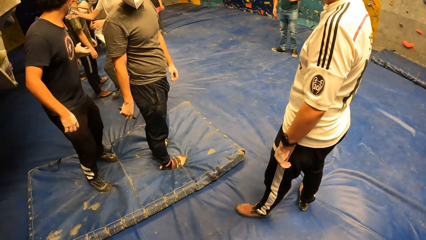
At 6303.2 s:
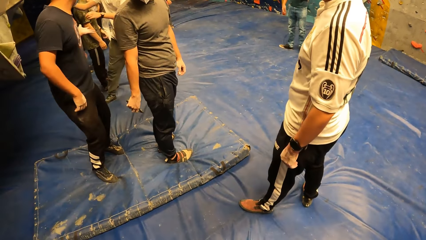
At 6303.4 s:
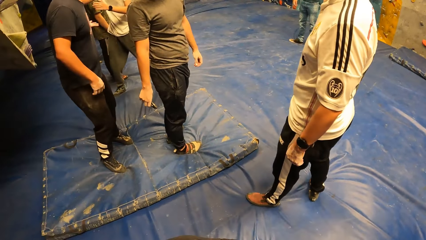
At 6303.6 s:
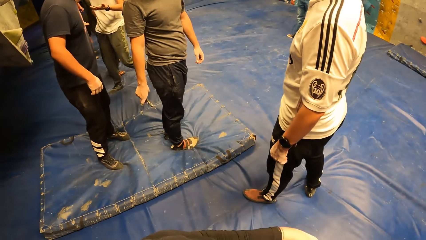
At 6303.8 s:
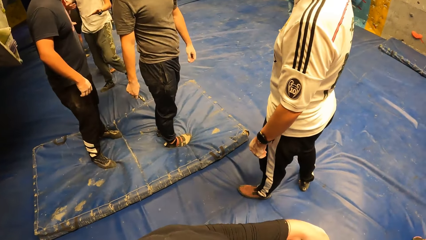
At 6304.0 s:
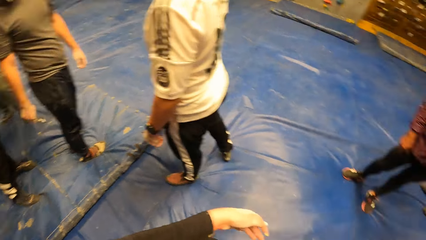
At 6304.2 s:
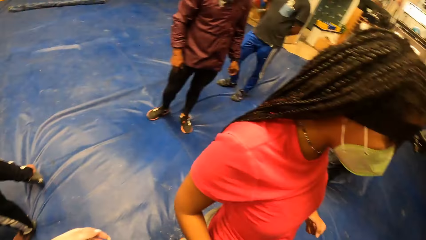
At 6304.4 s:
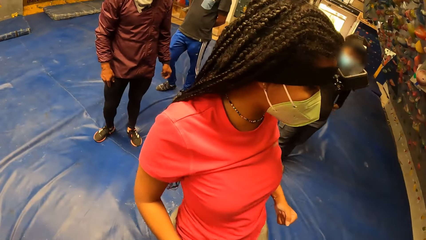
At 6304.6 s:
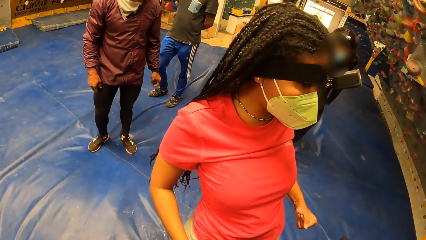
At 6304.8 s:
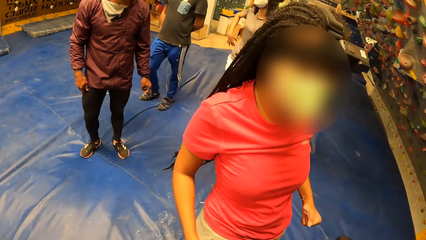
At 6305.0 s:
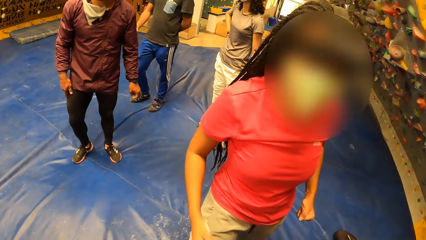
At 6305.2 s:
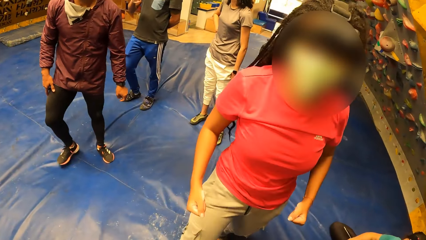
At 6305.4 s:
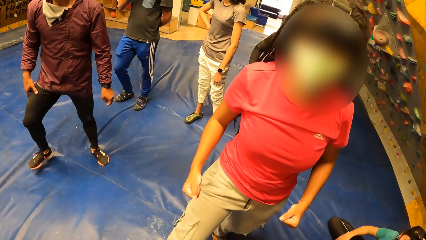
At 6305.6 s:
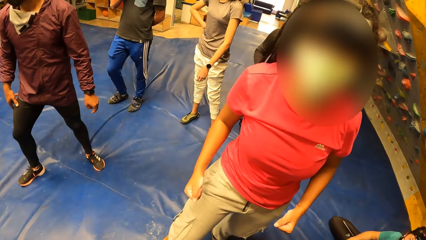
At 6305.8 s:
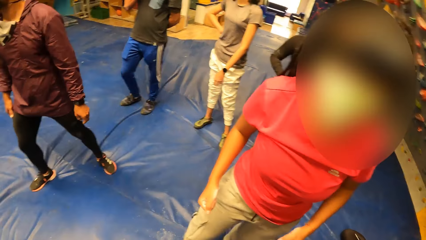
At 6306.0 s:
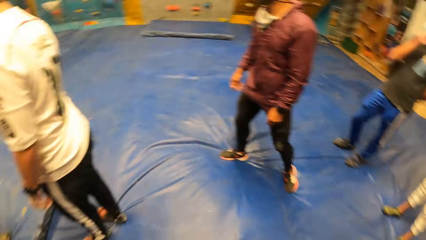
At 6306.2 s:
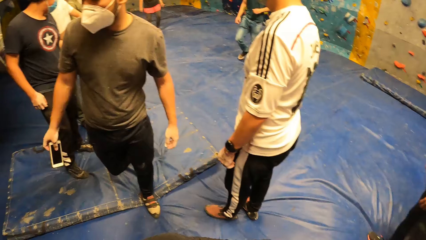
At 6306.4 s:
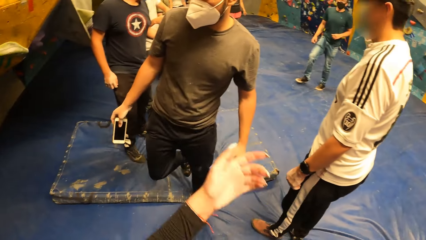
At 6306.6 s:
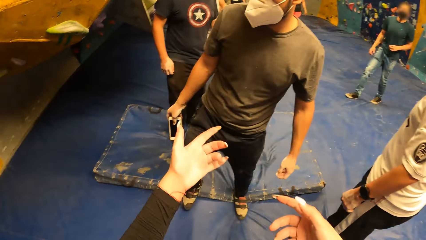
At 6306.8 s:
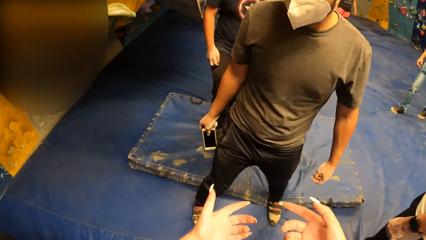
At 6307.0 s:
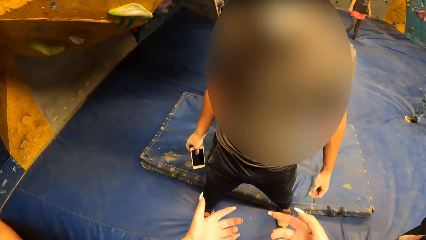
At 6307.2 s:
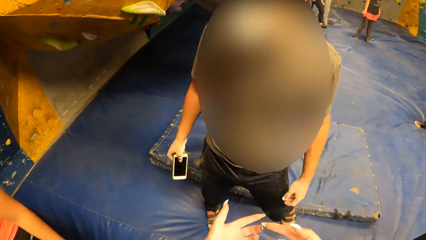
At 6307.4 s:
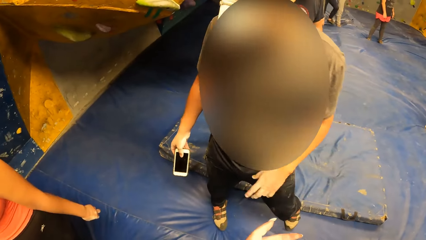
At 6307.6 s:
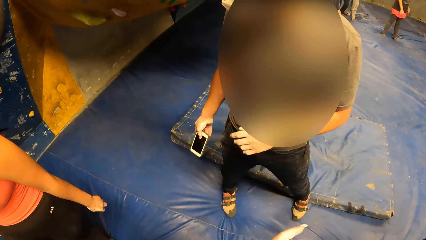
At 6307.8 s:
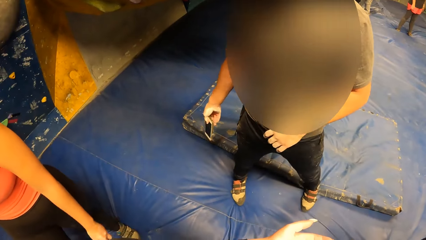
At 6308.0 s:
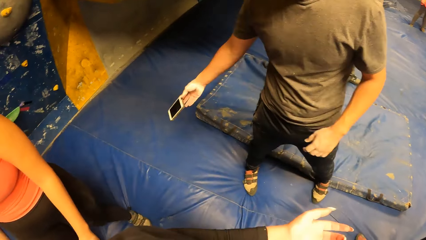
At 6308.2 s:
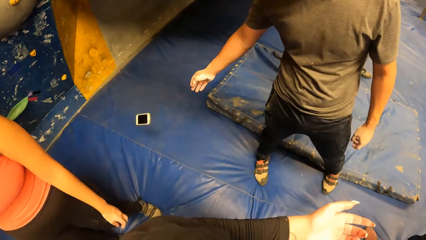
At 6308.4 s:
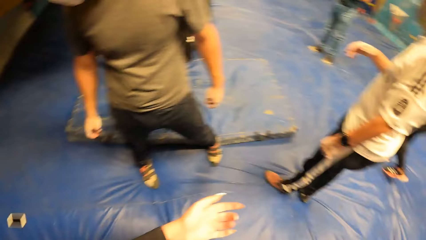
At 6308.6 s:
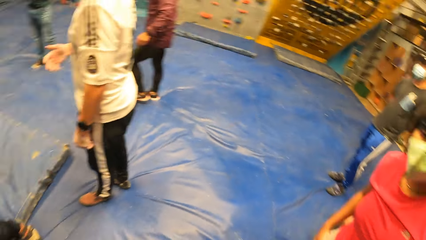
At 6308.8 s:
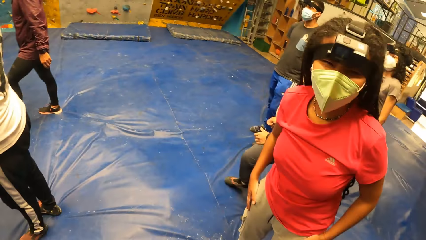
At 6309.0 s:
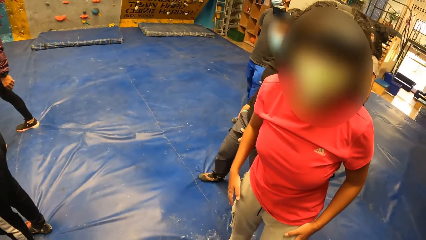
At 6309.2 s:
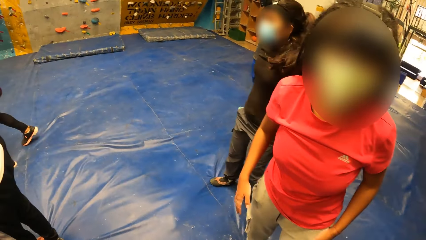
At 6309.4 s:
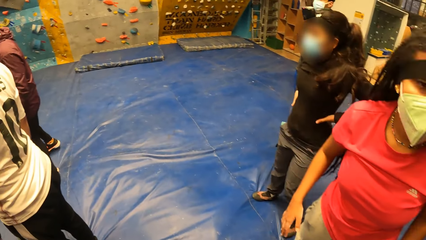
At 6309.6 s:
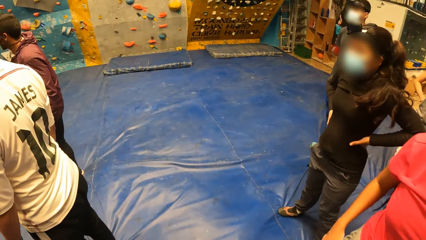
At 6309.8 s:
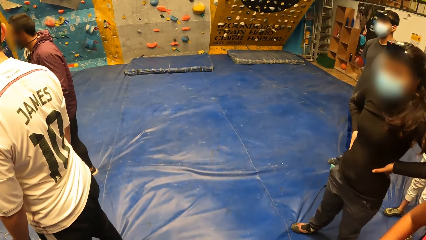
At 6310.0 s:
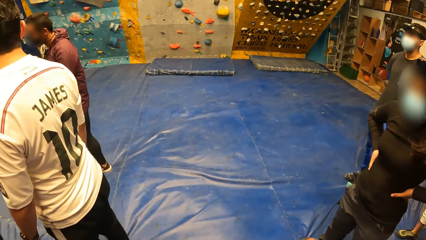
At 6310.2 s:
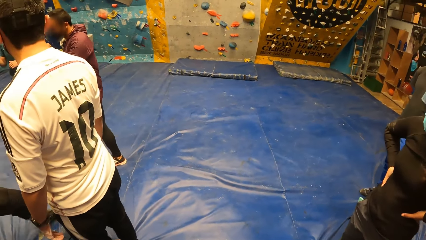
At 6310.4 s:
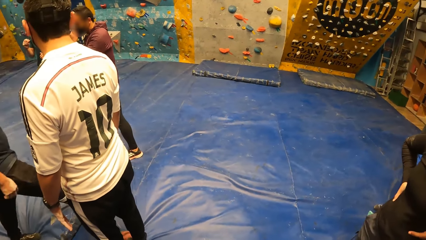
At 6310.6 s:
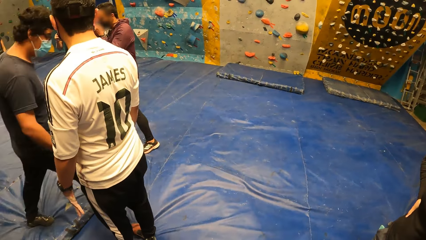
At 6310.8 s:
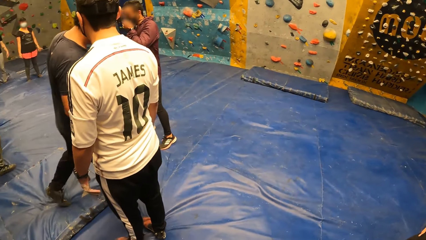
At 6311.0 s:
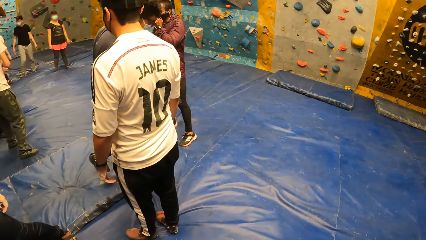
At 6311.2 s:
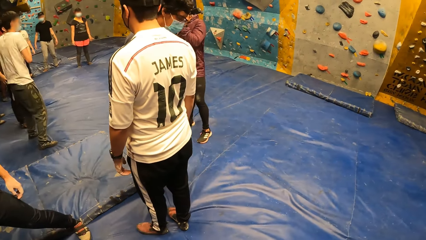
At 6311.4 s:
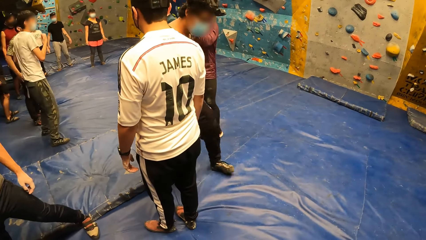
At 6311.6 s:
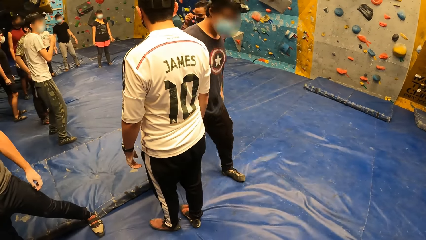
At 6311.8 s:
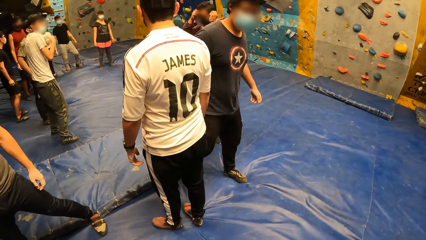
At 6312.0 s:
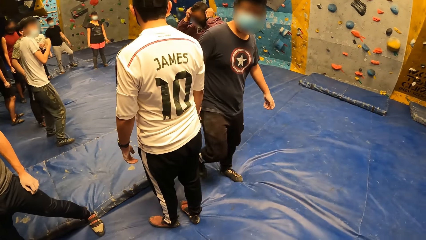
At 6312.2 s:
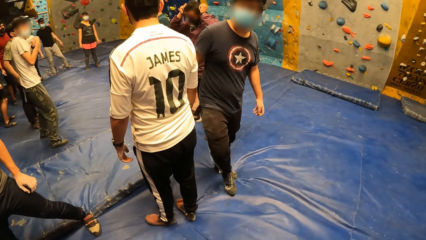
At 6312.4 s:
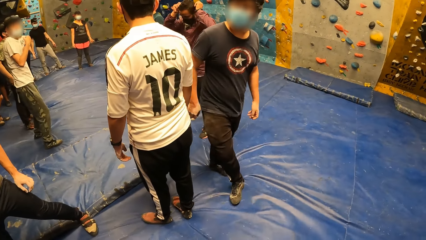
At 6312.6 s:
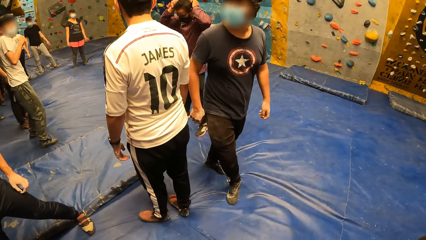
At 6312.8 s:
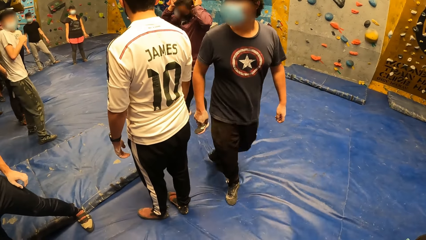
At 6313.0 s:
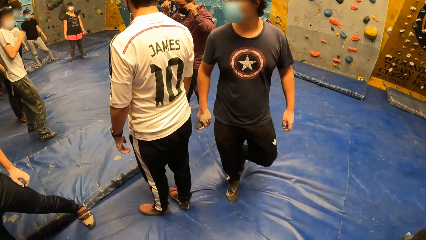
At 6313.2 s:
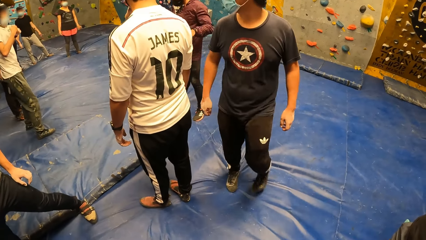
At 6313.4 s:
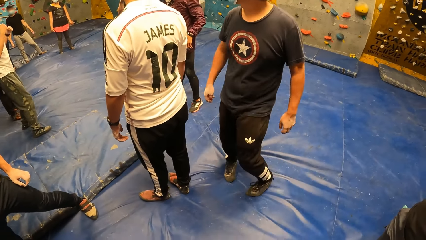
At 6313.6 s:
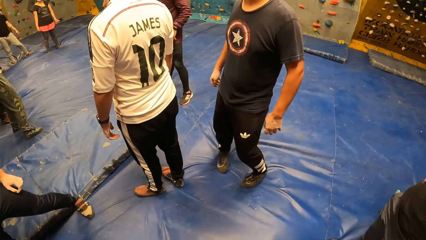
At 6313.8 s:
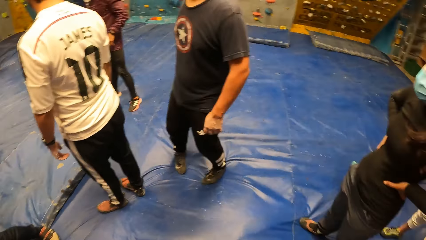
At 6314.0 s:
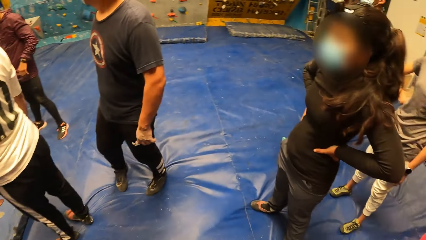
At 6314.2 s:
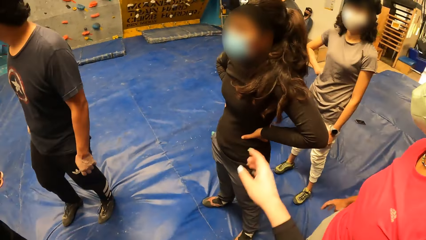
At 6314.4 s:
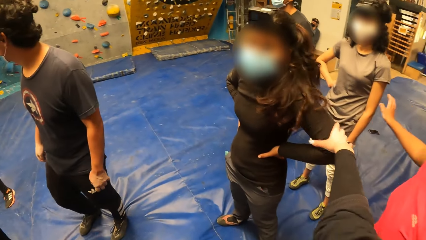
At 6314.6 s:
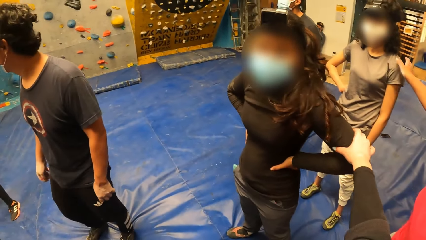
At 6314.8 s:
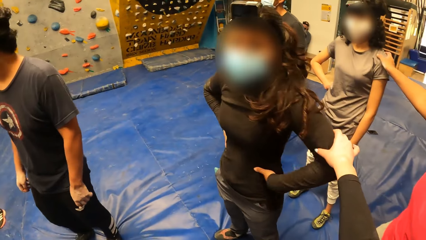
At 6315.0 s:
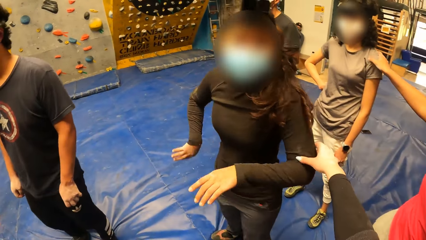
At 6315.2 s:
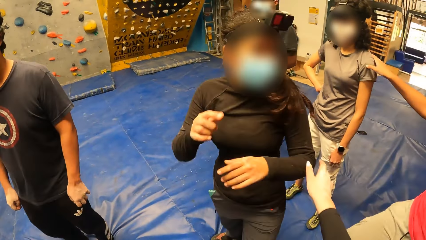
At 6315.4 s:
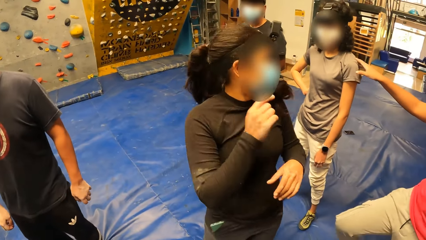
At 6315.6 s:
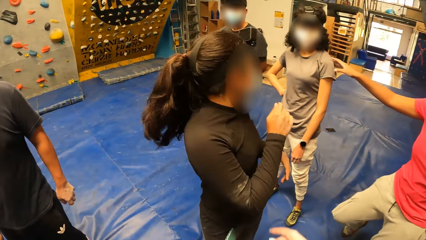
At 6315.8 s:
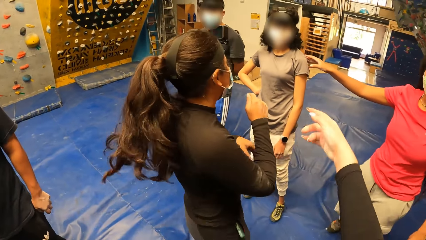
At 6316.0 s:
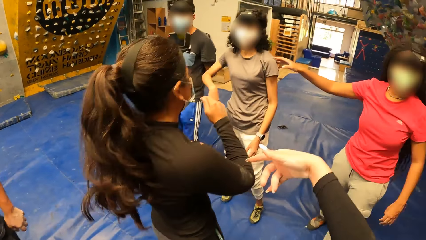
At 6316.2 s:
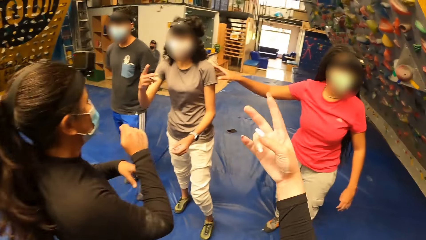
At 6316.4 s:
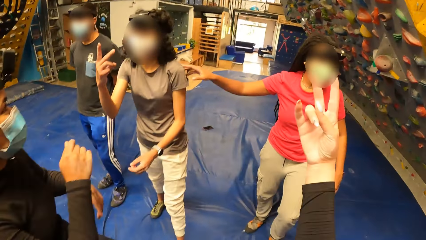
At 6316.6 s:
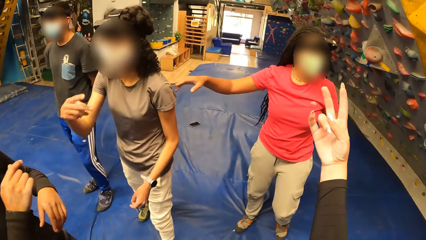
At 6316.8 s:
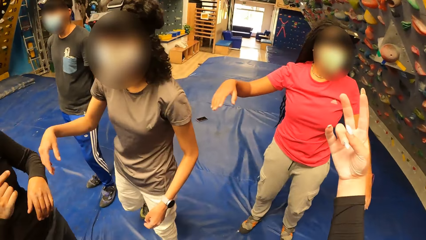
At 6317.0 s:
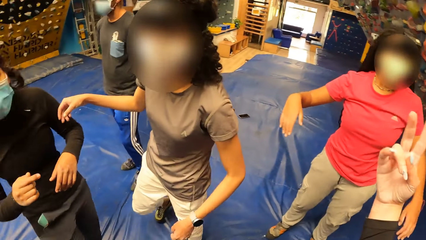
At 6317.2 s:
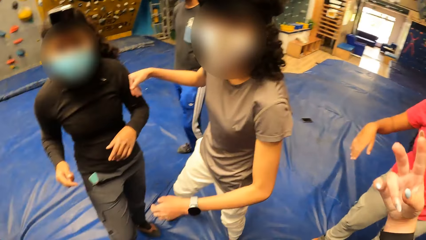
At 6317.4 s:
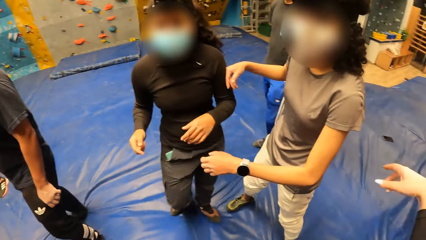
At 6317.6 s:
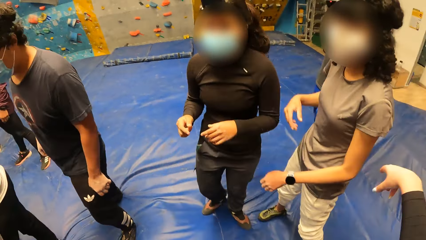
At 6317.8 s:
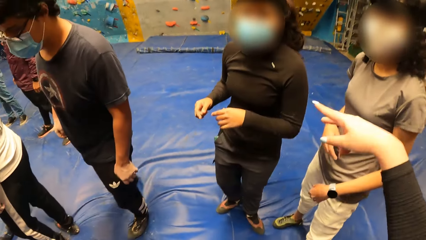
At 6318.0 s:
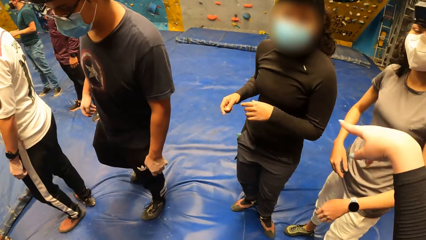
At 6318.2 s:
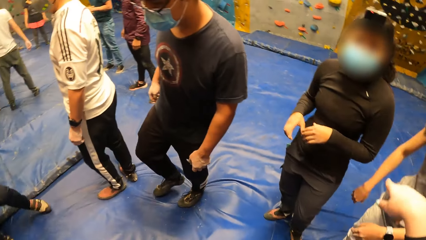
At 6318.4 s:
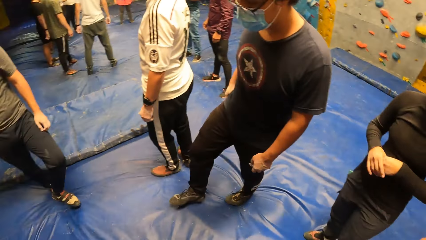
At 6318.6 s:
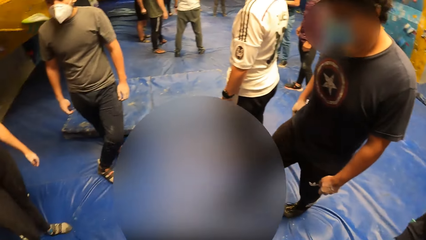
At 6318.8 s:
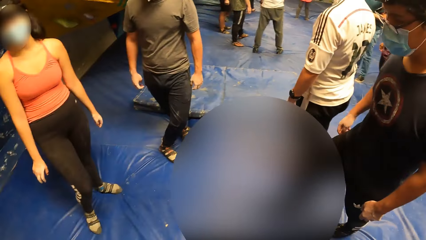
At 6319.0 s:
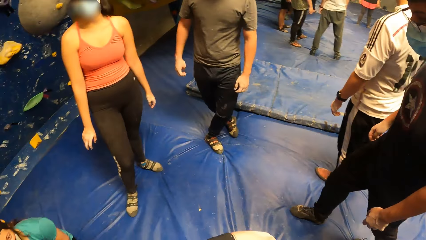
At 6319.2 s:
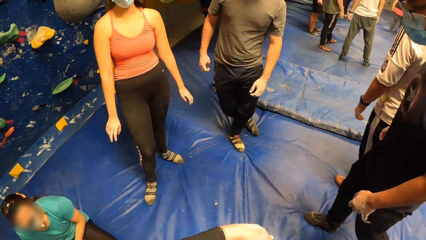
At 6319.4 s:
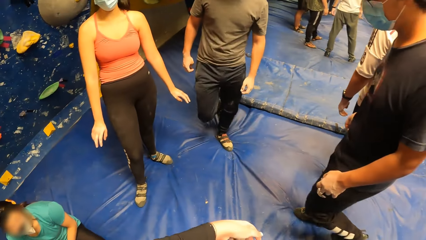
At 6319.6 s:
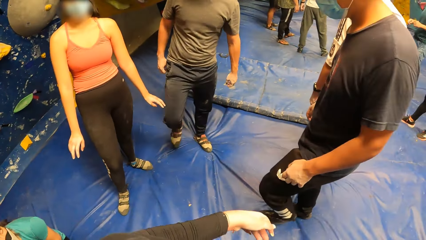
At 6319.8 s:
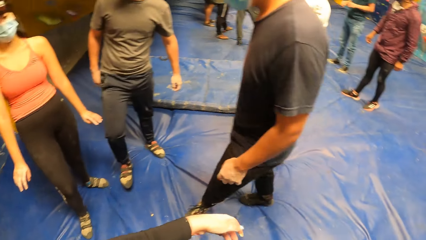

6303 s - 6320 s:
The camera wearer talks to a person. She looks around the room. She touches a girl with her right hand. She talks to another person.
